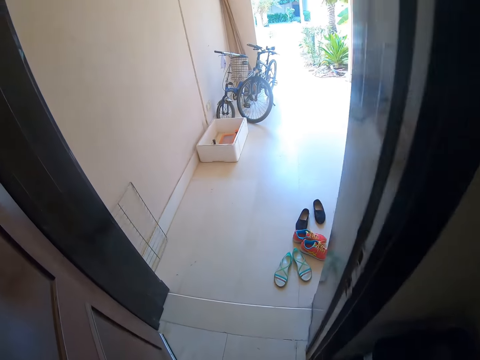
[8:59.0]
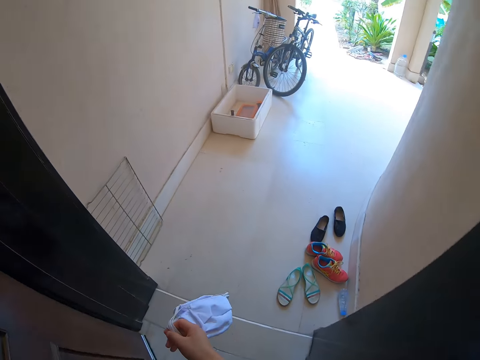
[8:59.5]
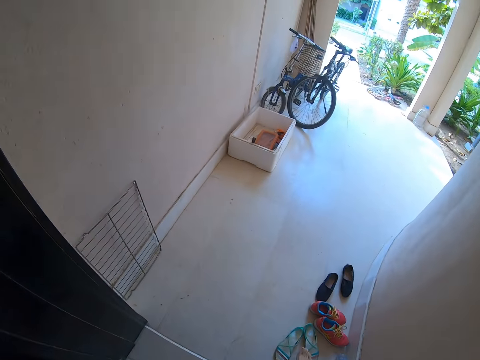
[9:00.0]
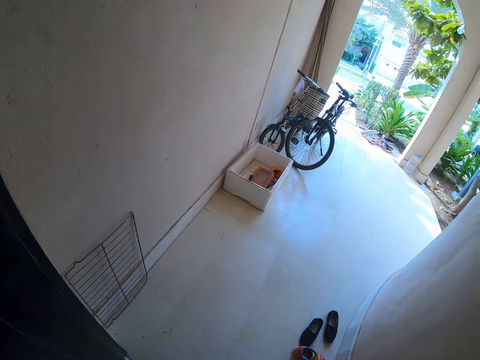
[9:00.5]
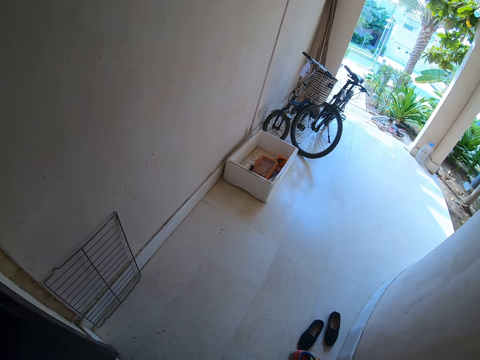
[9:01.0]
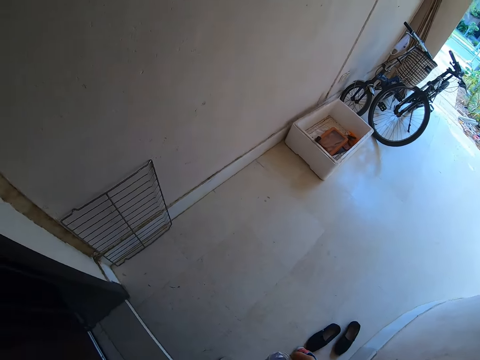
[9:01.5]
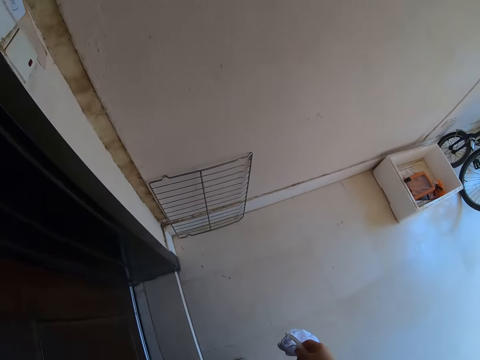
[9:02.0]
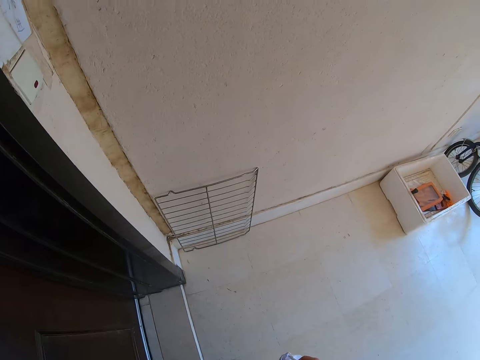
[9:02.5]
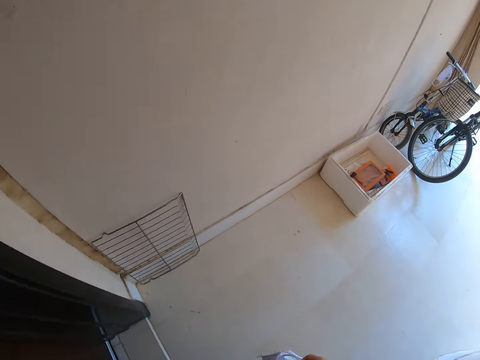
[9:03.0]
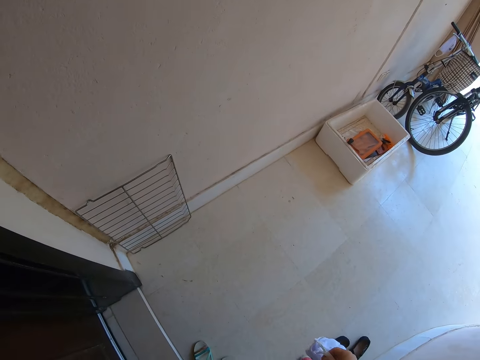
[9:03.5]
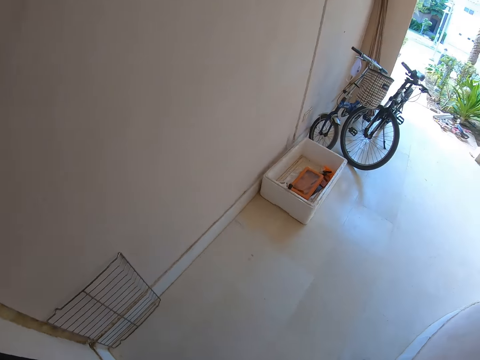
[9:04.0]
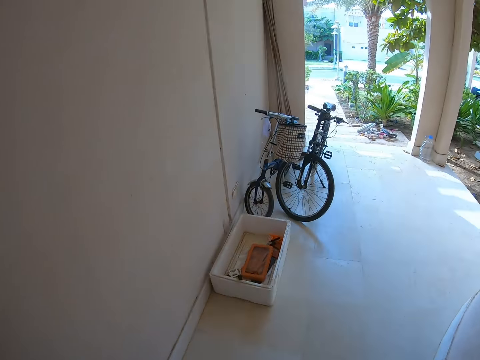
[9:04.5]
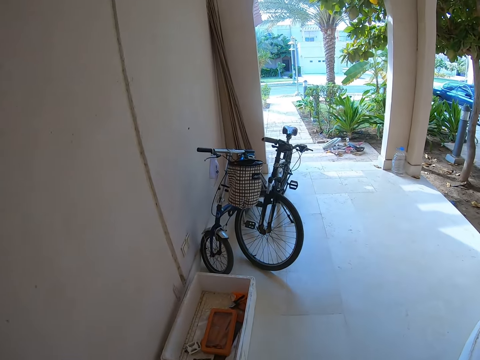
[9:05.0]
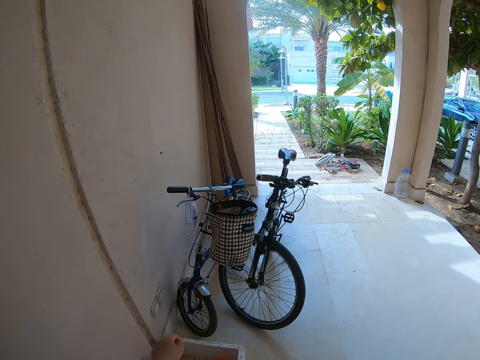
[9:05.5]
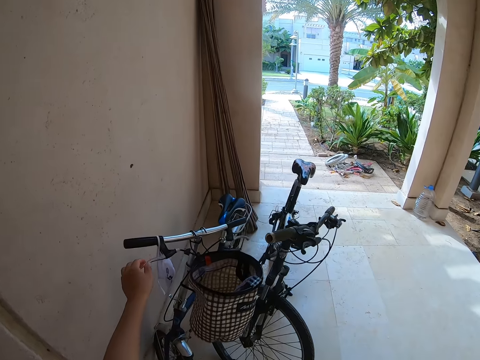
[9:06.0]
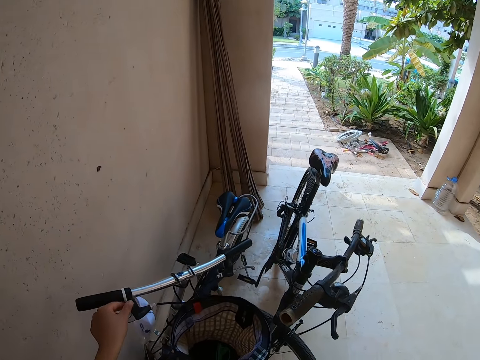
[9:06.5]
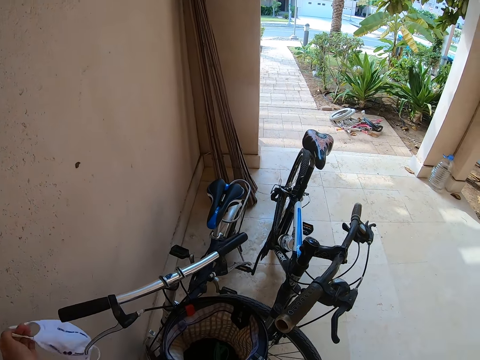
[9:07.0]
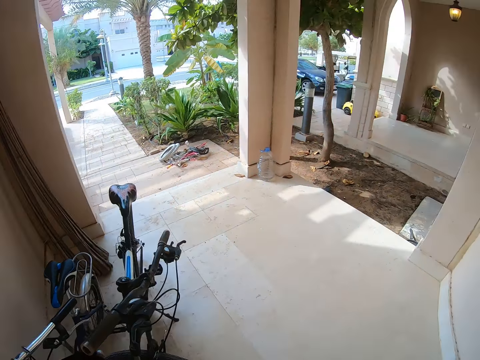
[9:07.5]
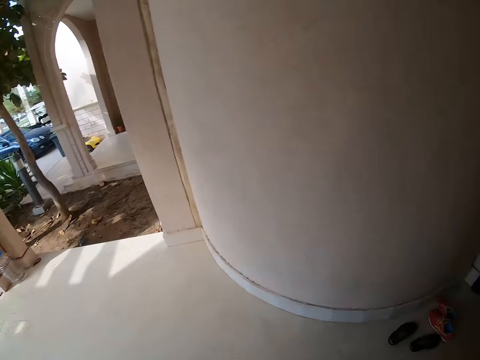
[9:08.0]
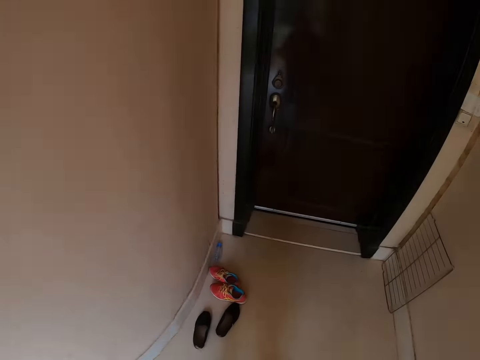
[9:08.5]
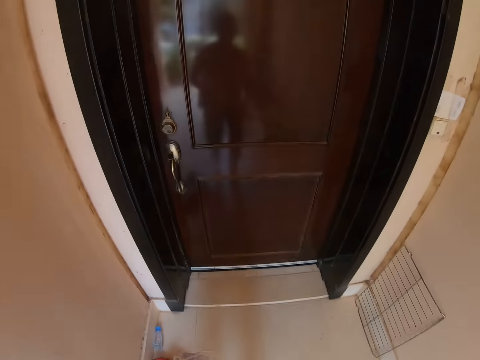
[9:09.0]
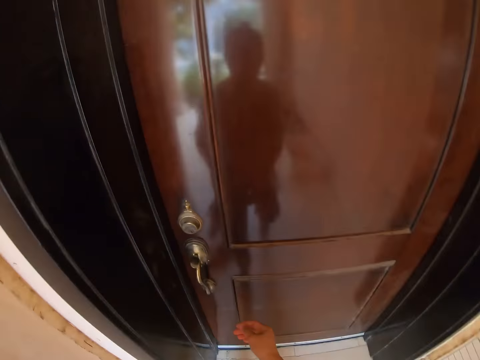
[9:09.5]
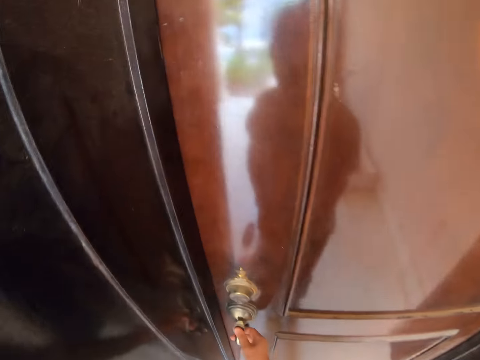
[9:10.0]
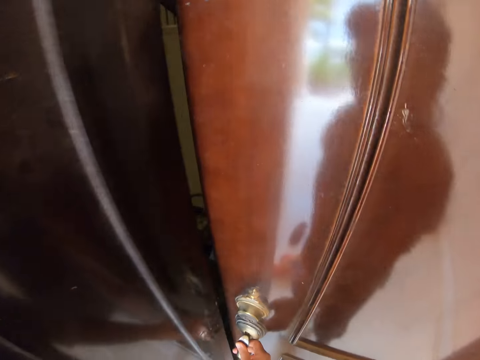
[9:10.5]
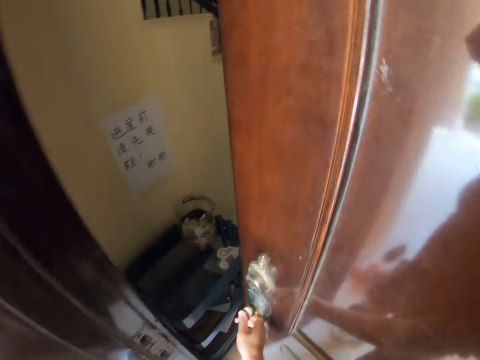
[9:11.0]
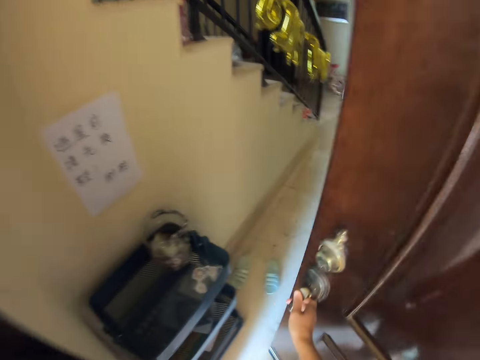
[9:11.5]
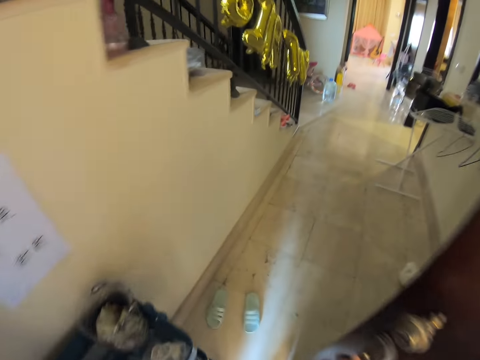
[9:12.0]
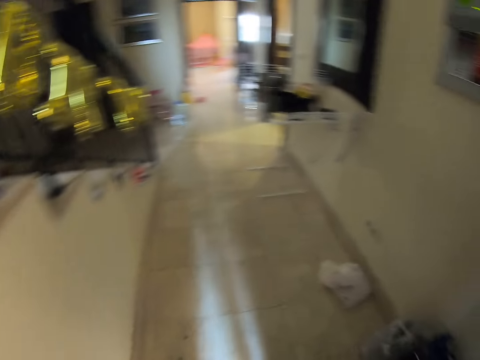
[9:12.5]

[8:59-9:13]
The camera wearer looks around. They close the door. They walk around. They take a mask from the bicycle. They walk around. They open the door.

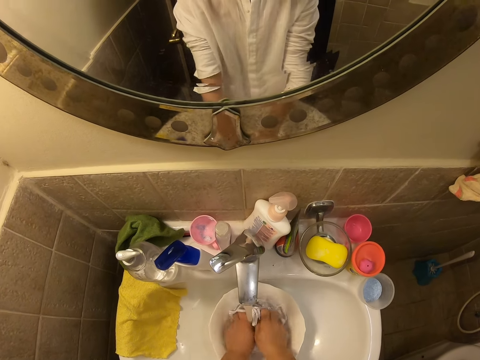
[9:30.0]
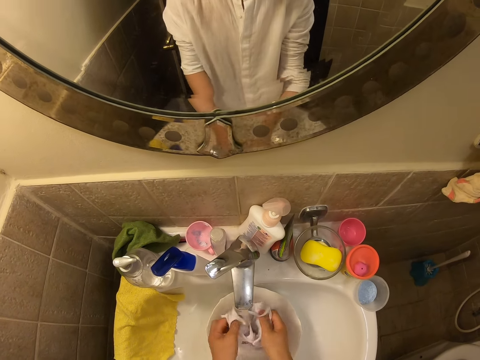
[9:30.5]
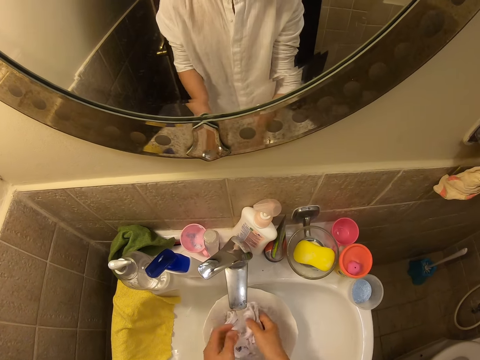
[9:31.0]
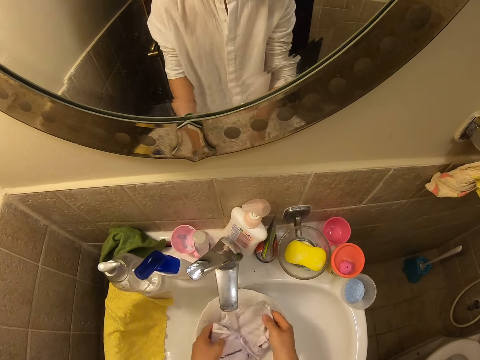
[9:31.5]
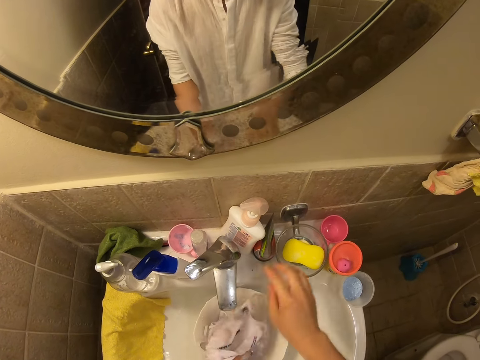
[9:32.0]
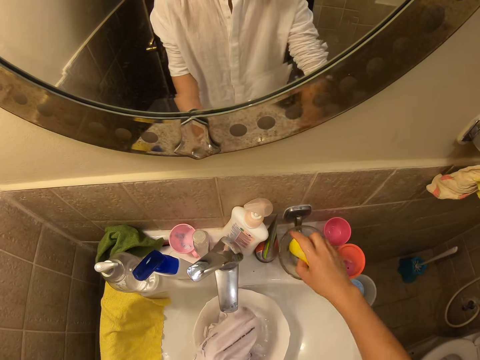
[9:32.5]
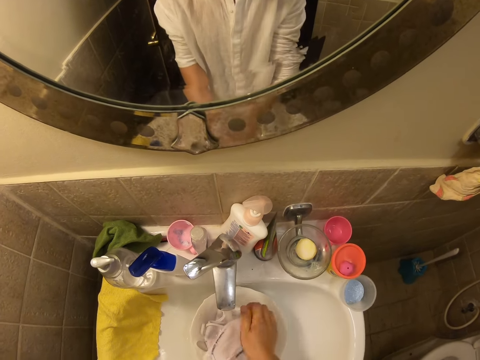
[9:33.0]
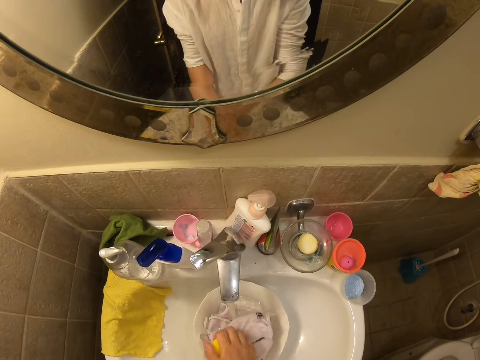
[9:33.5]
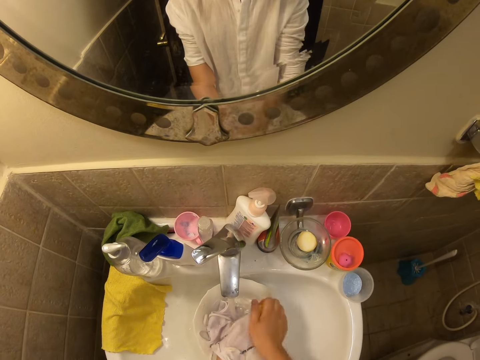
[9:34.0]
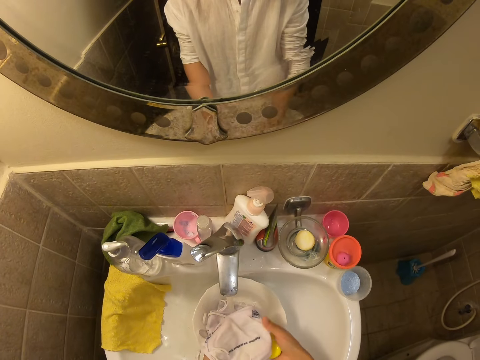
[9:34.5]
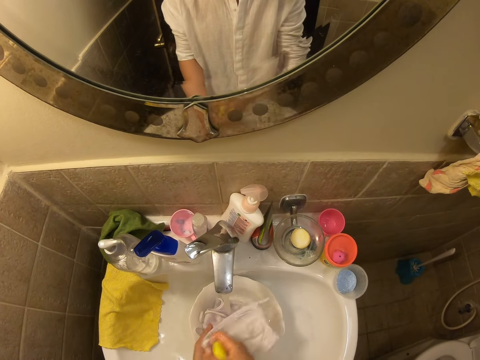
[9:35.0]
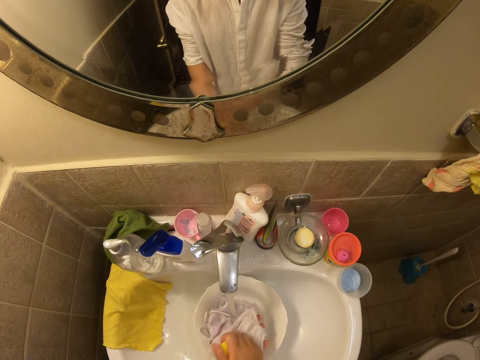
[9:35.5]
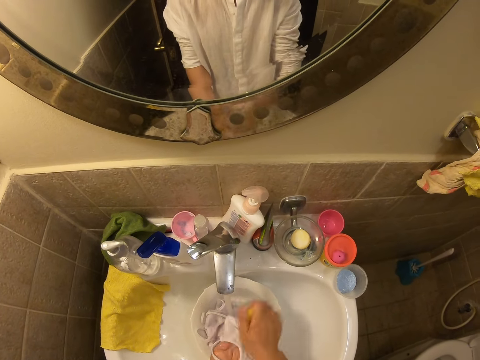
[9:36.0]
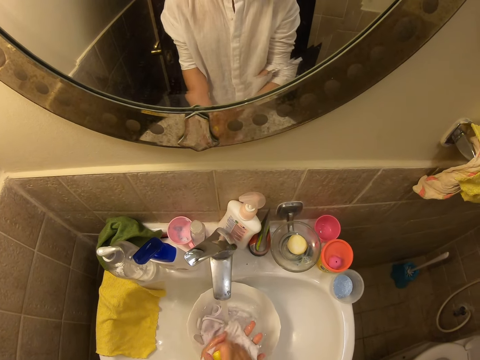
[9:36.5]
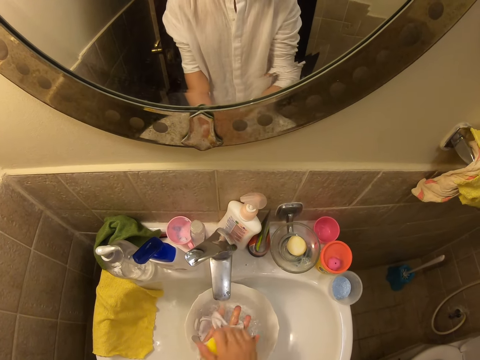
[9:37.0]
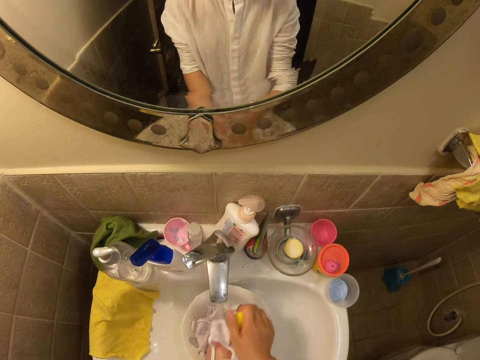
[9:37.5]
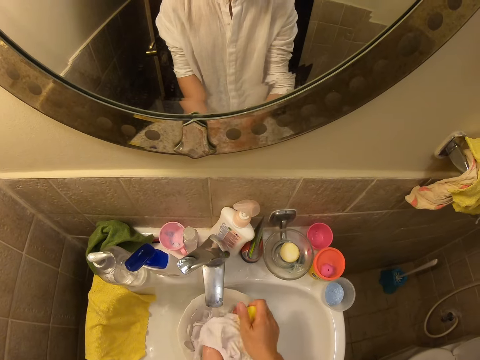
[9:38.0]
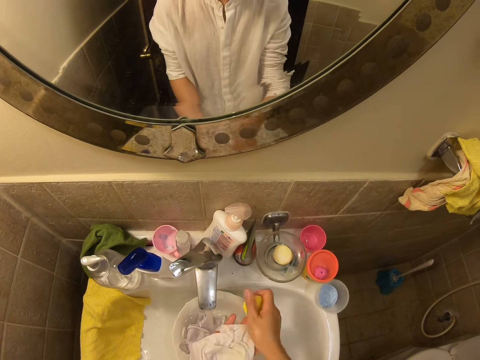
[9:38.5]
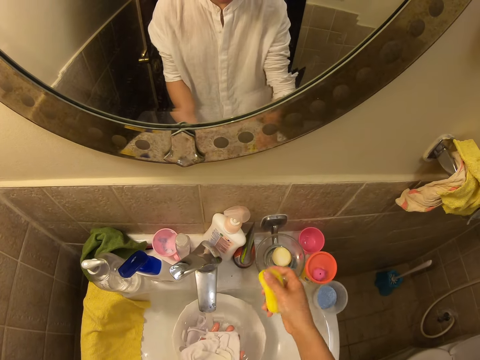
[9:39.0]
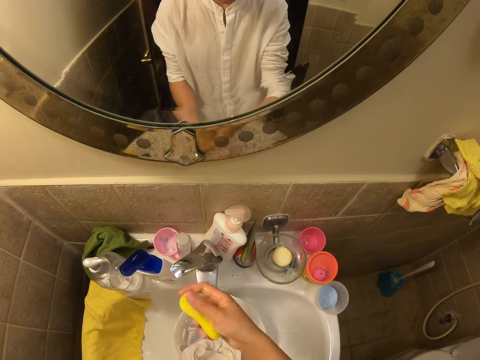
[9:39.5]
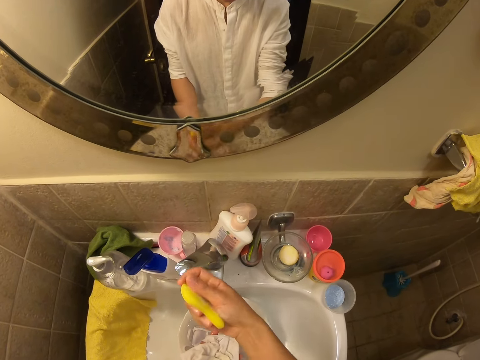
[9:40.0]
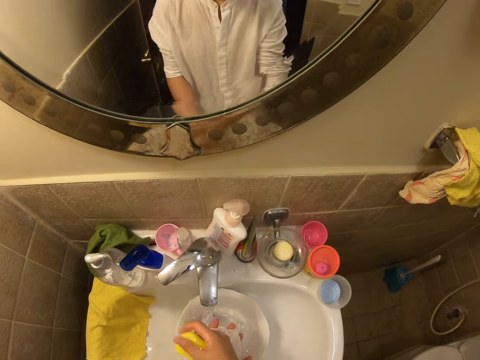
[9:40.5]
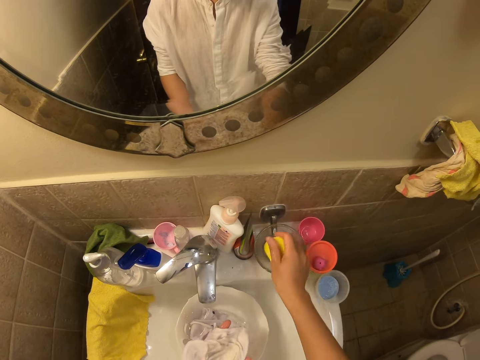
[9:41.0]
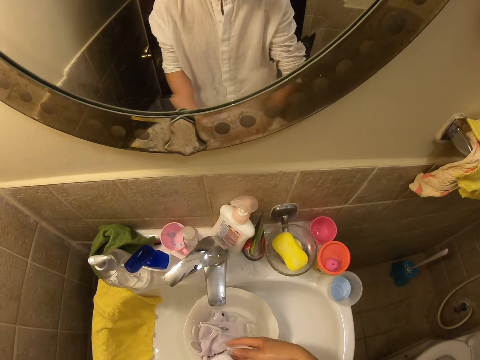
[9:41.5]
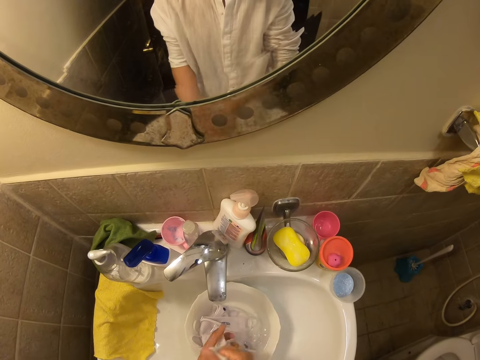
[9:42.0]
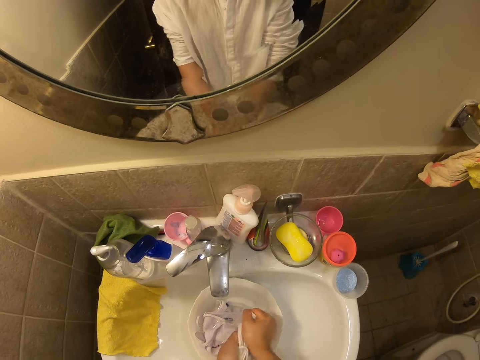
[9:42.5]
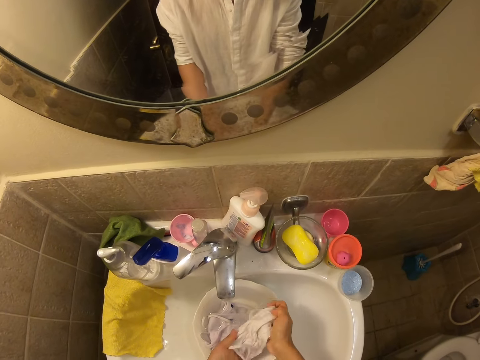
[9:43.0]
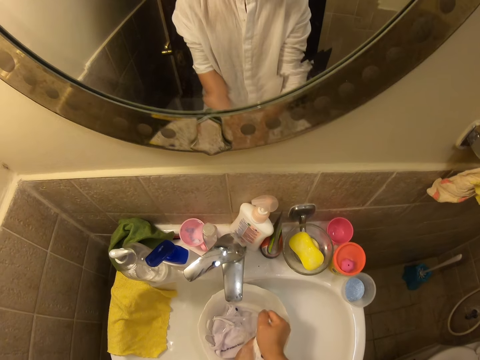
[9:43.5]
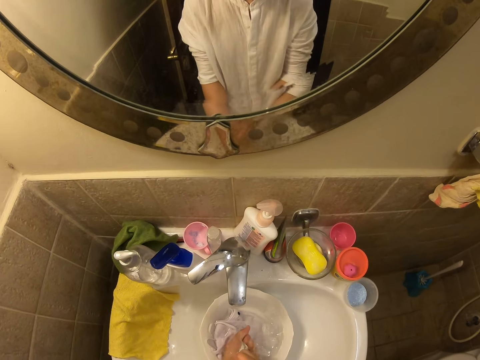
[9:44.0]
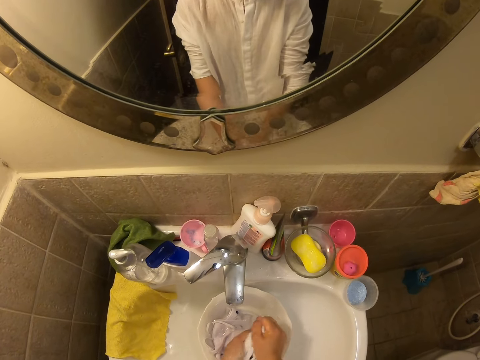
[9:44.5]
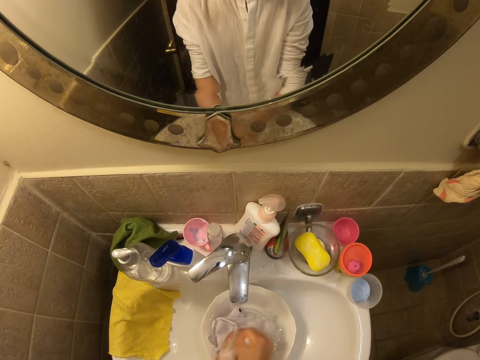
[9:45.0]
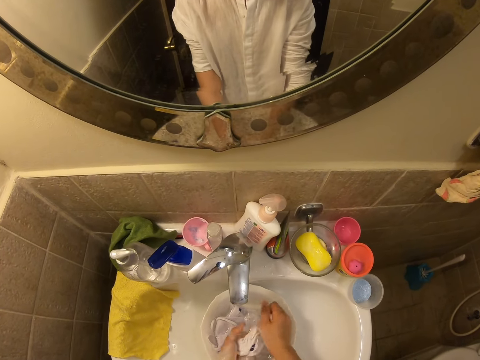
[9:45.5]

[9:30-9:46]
The camera wearer washes the face mask. They sort the face mask in a bowl. They pick up a soap from the soap dish. They apply soap on the face mask. They wash the face mask with the soap. They open the tap. They close the tap. They apply soap on the face mask. They place the soap on the soap dish. They wash the face mask. They rinse the face mask.
